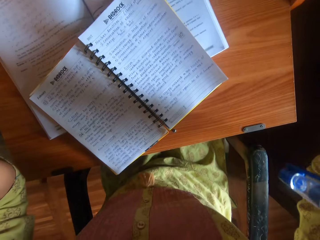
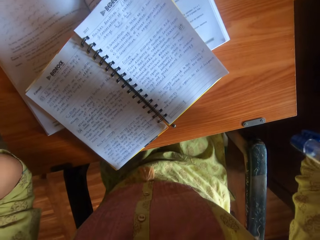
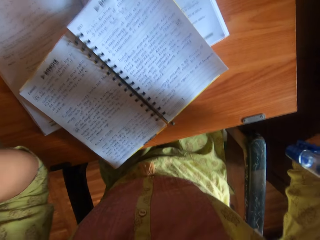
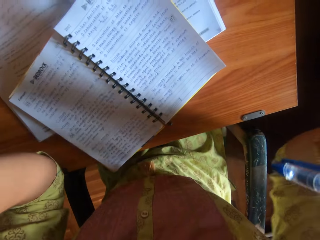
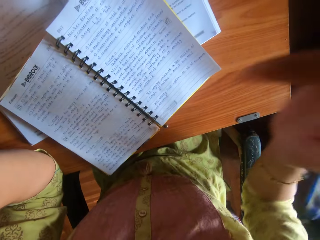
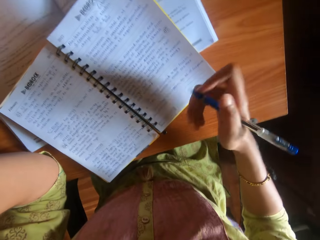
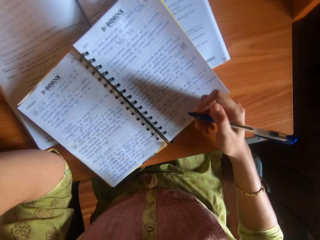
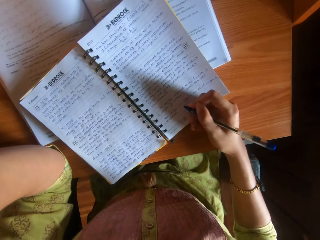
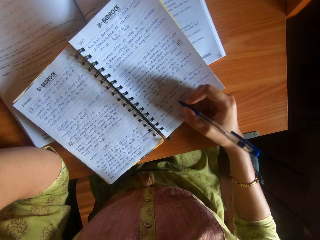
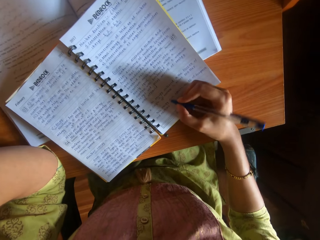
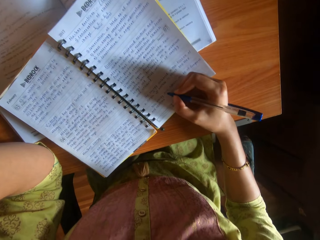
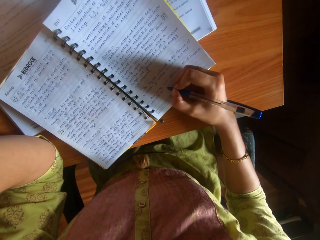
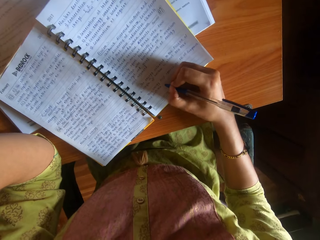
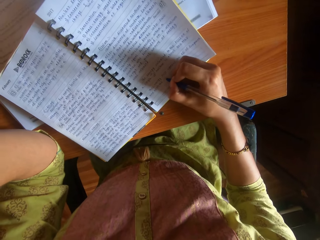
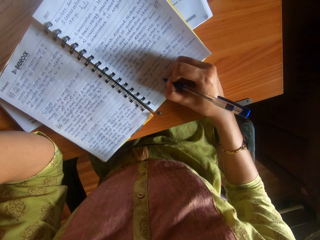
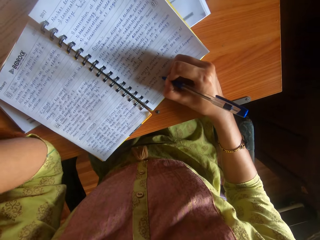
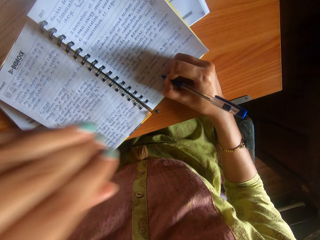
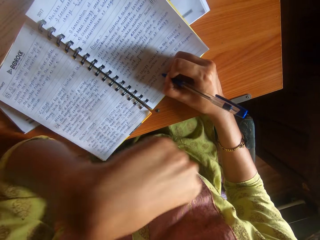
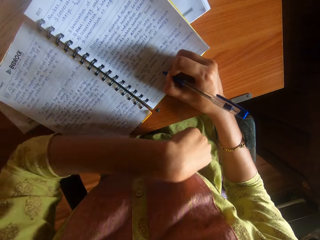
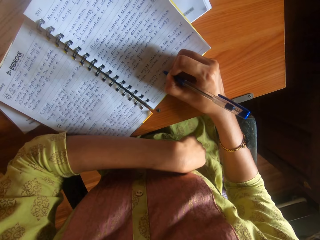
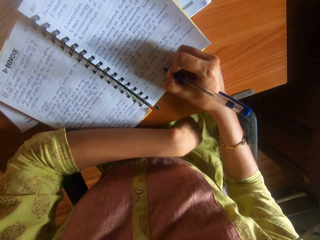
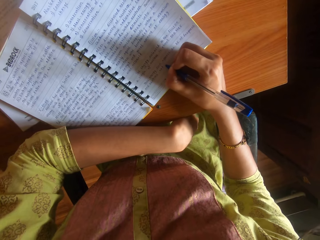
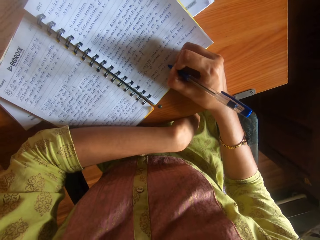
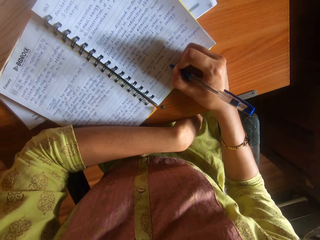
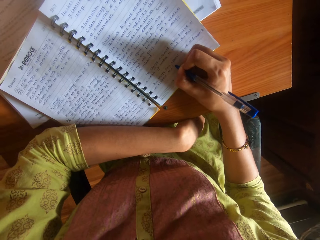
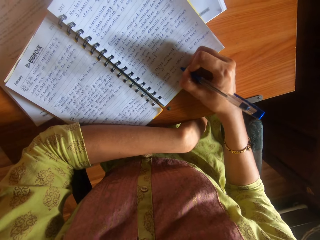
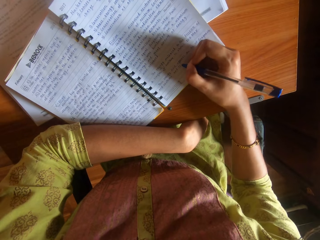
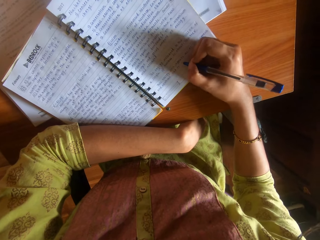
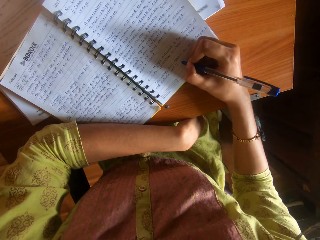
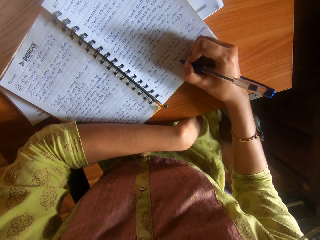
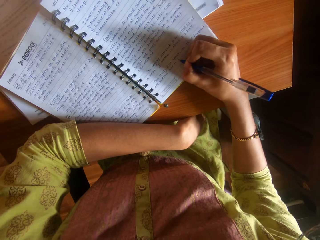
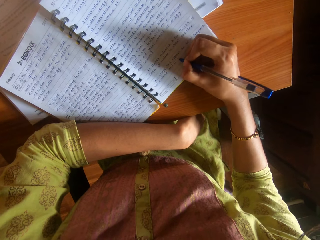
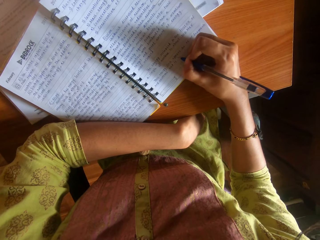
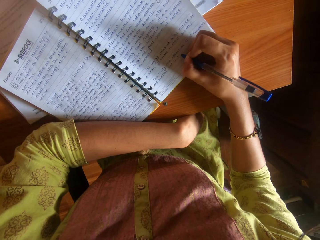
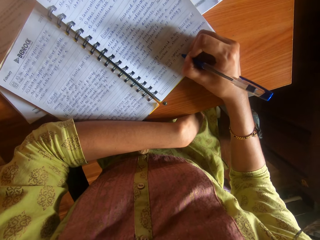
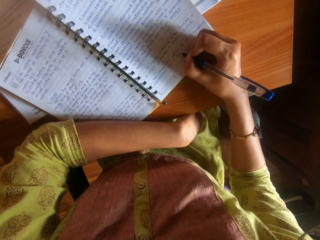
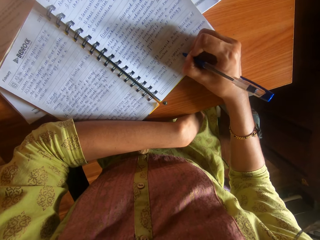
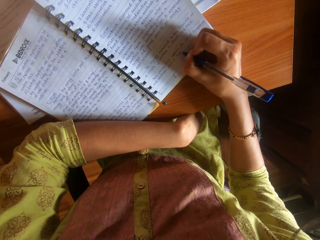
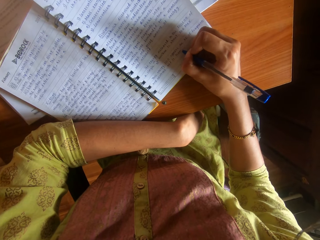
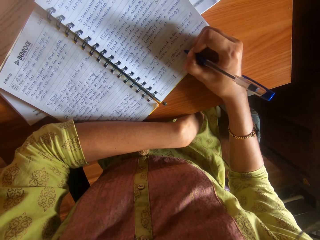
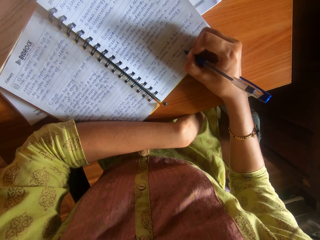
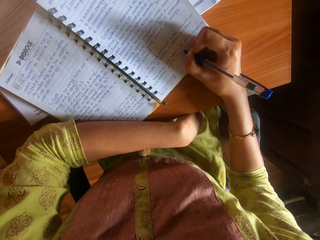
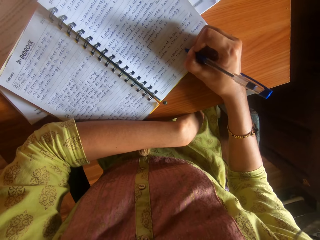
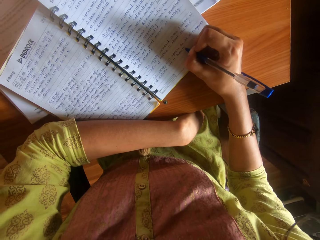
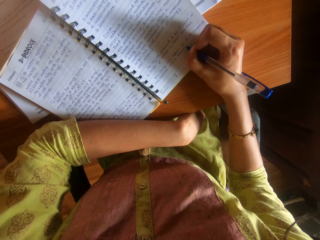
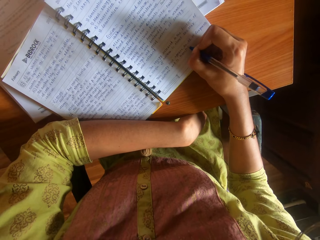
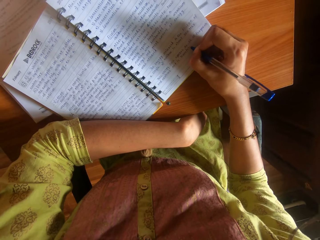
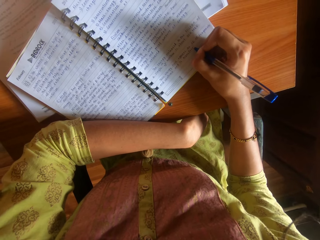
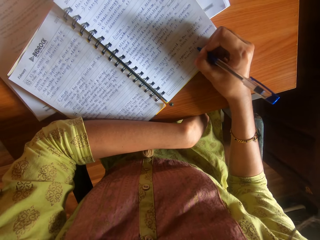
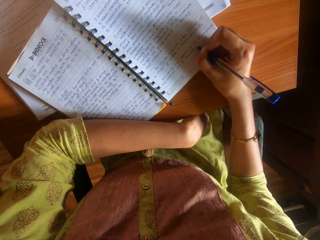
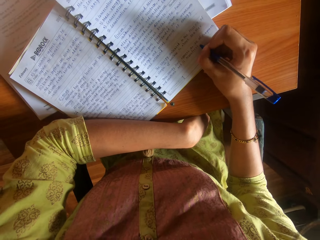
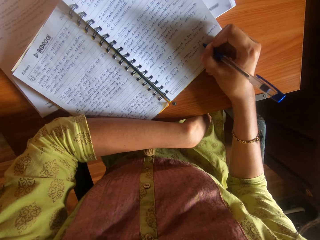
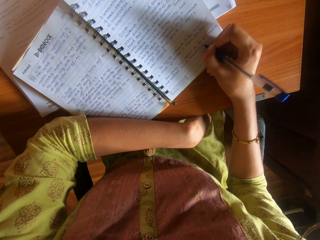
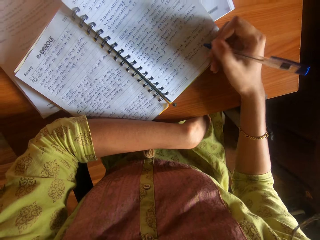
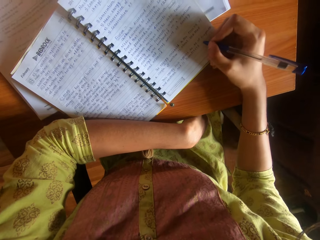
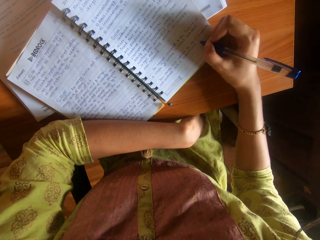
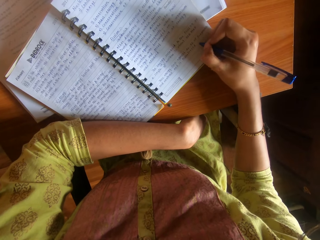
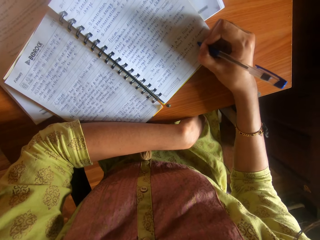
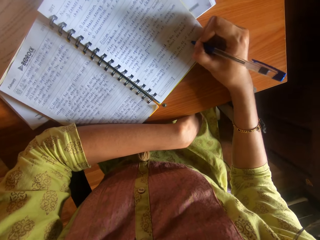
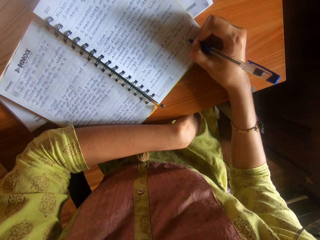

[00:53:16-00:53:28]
The camera wearer adjusts the camera on her head with her left hand. She writes on the book with the pen in her right hand. She puts her left hand on the book. She writes on the book.

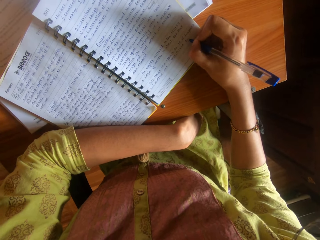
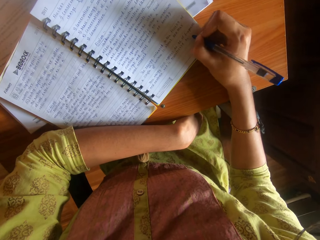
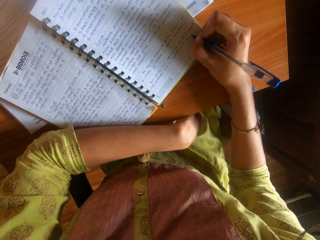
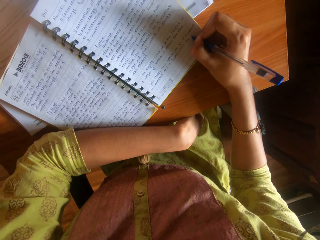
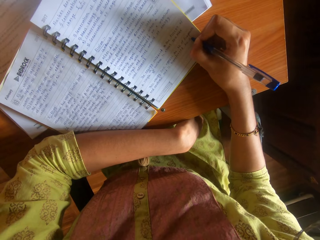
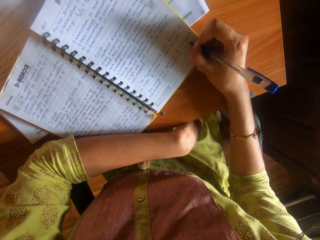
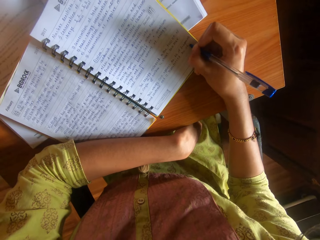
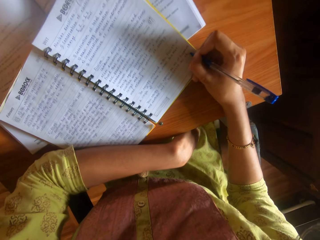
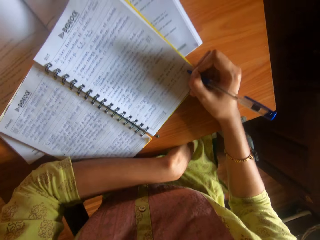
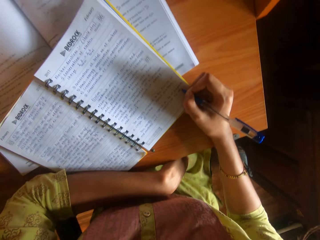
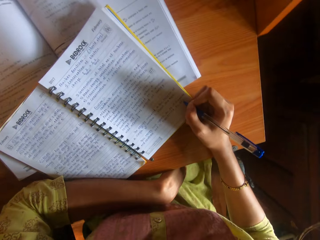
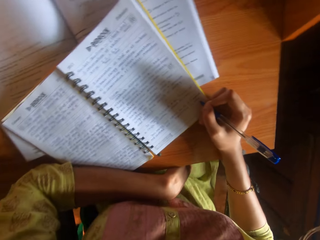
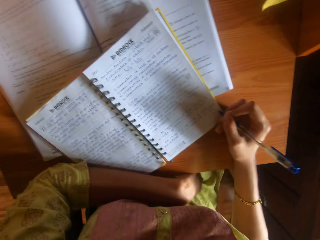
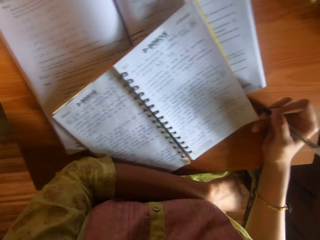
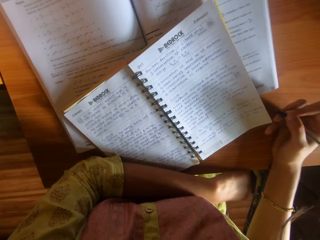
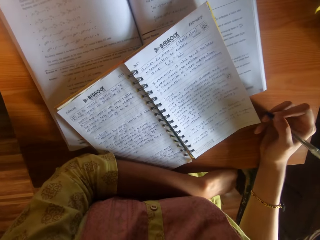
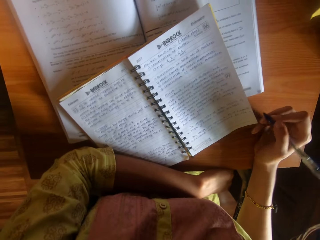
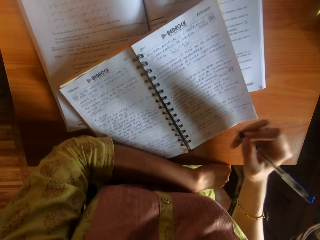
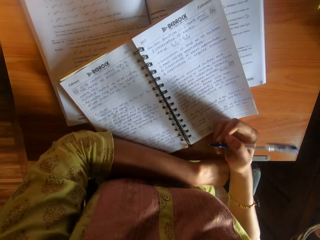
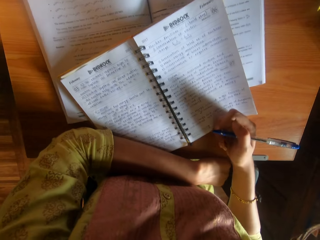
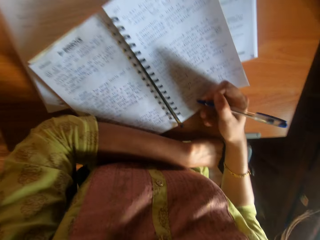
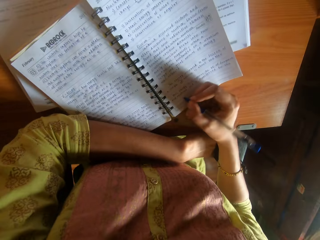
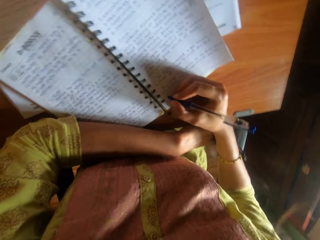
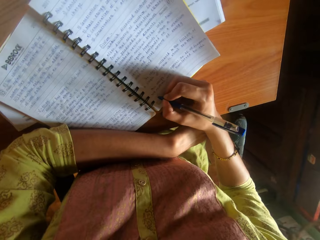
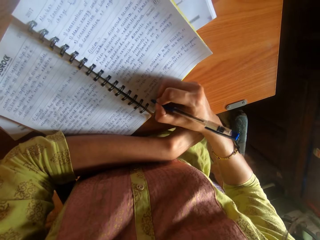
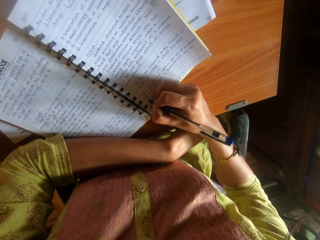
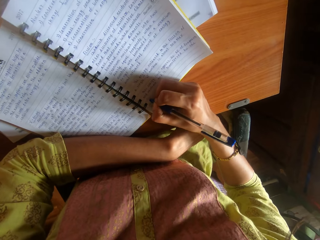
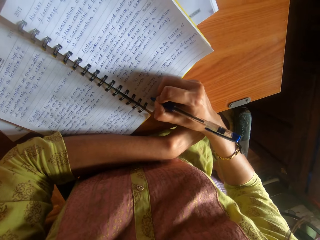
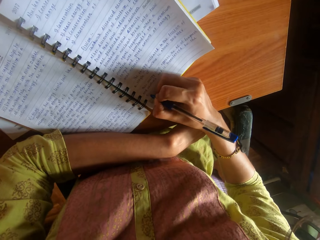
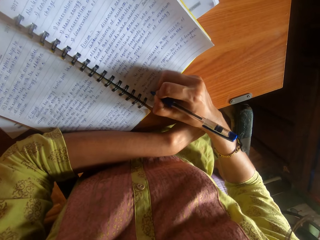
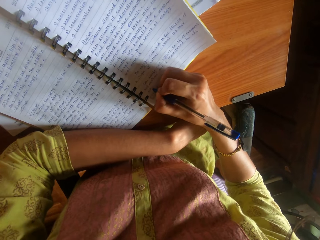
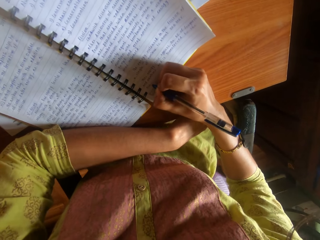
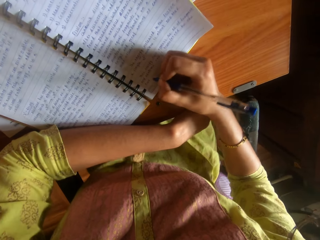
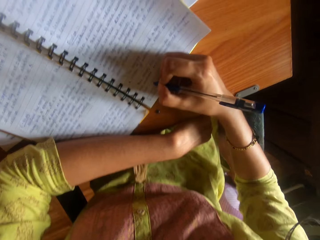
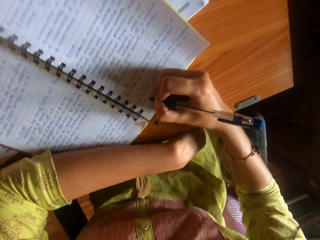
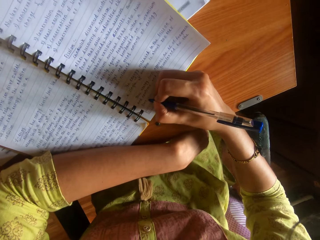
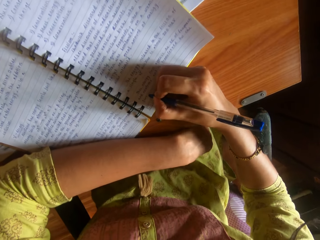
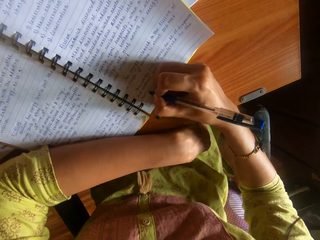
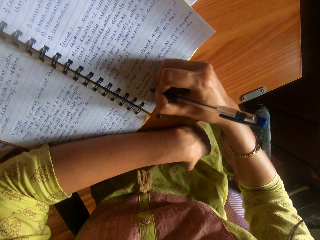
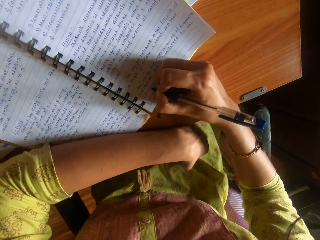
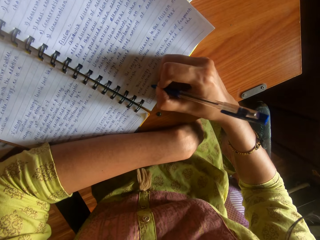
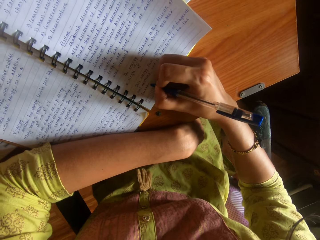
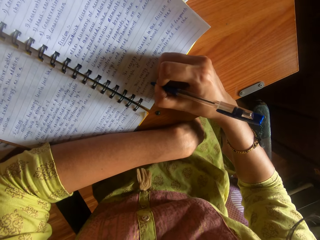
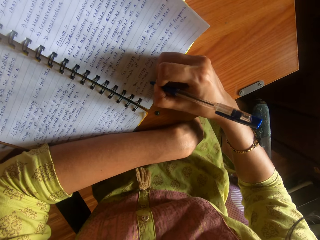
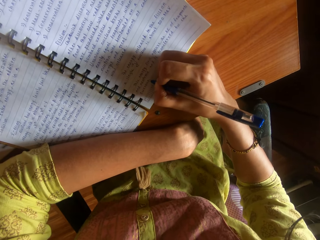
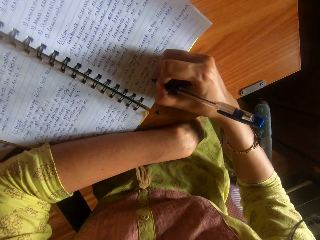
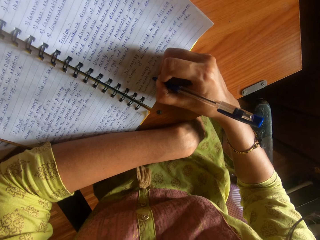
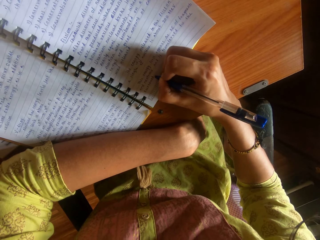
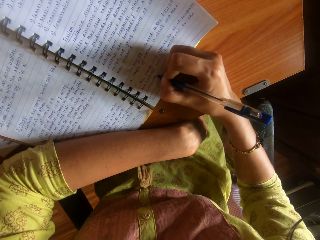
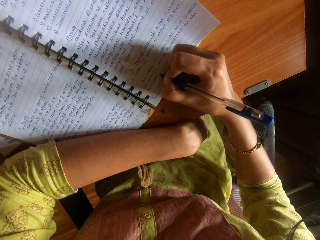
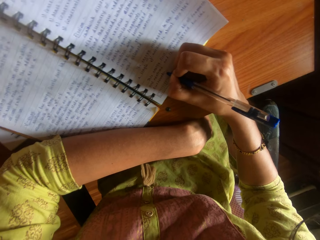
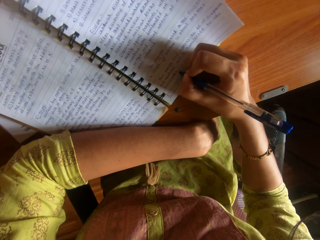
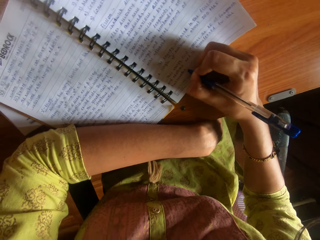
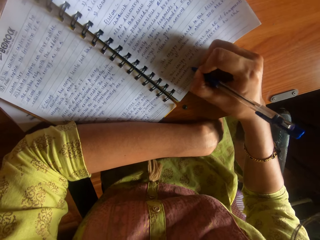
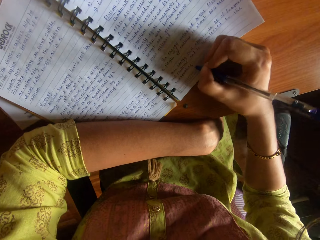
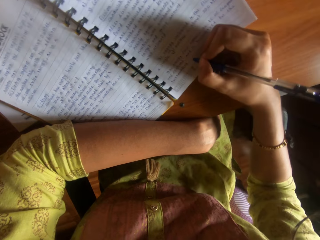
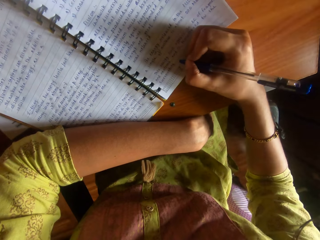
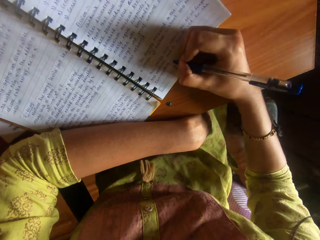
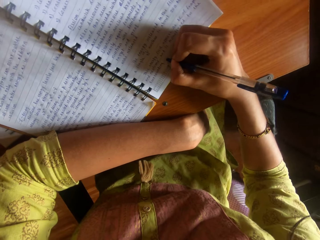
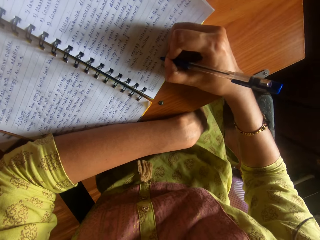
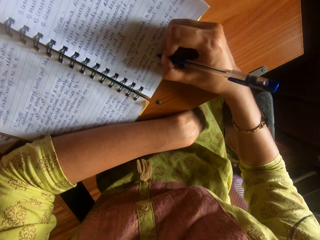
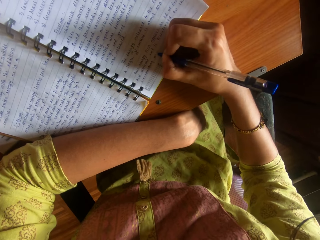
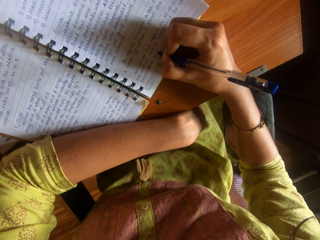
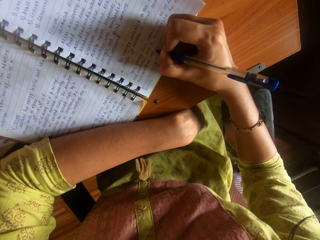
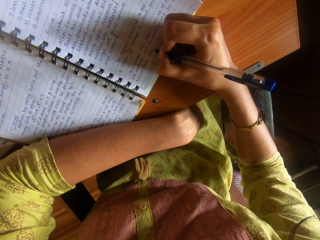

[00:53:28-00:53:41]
The camera wearer moves on the chair. She moves the hand on the book. She writes on the book with the pen in her right hand.
